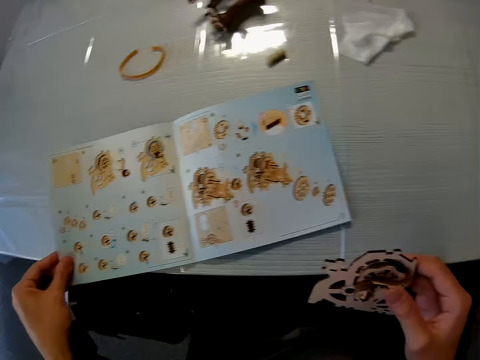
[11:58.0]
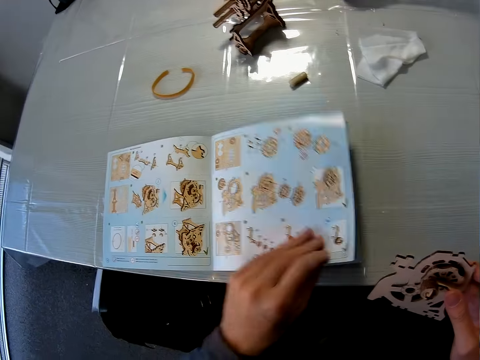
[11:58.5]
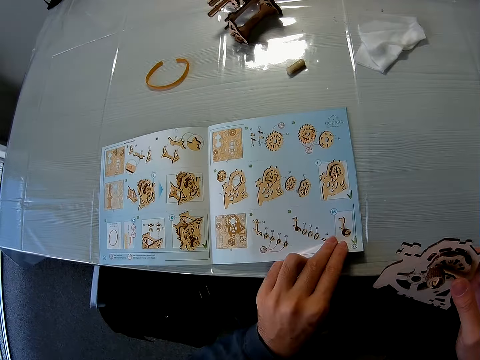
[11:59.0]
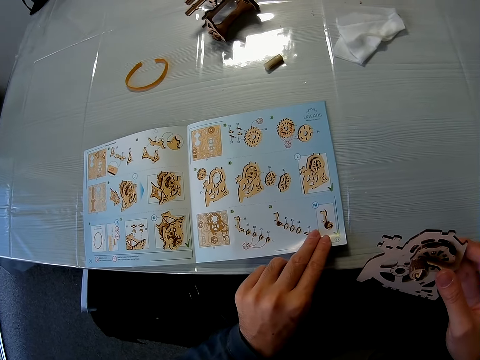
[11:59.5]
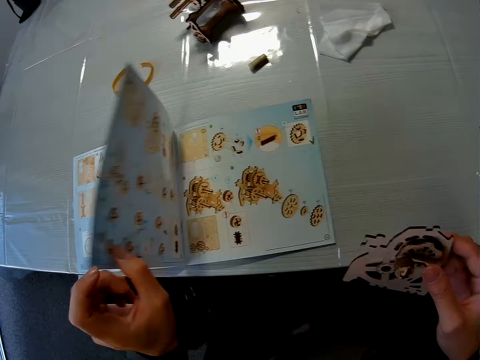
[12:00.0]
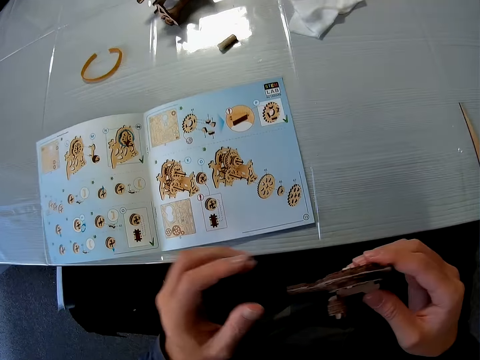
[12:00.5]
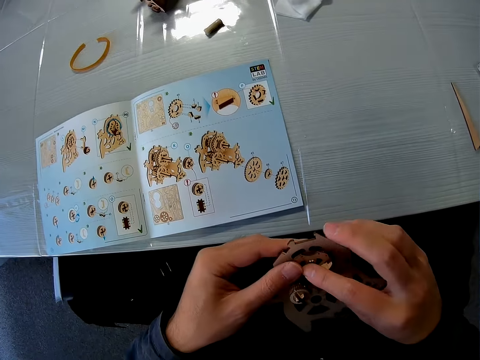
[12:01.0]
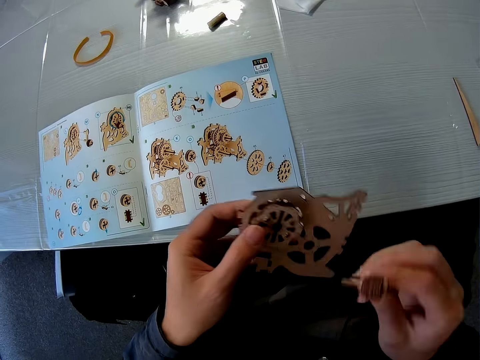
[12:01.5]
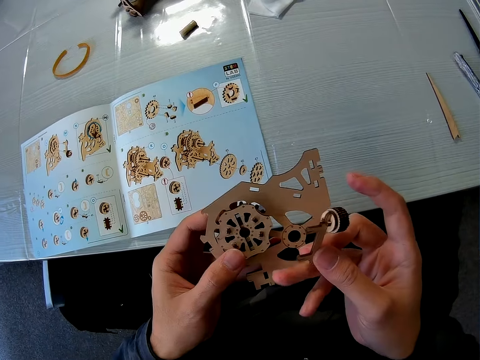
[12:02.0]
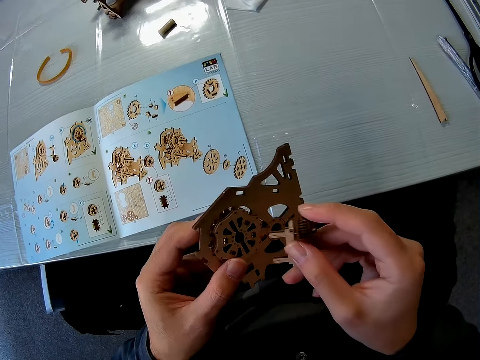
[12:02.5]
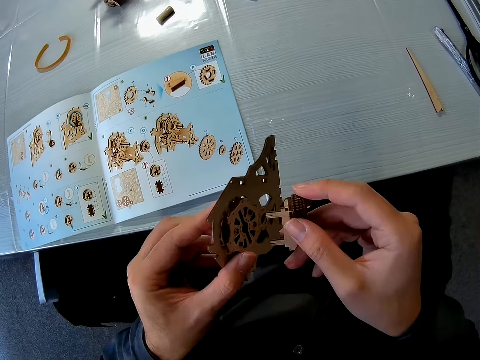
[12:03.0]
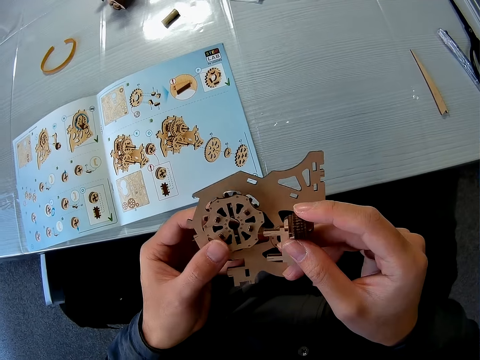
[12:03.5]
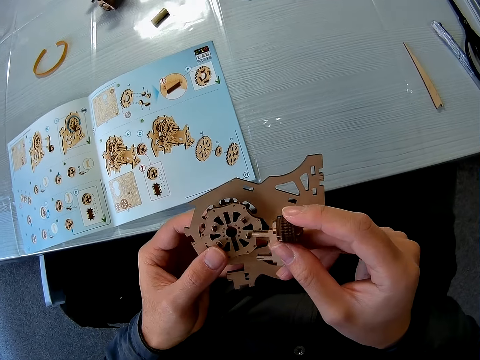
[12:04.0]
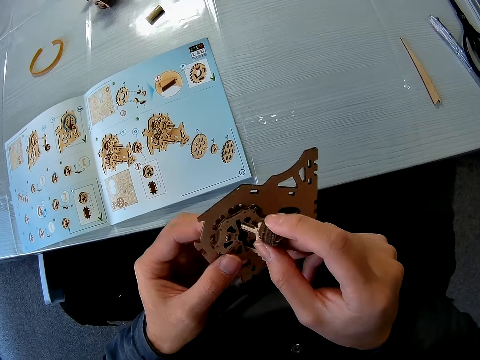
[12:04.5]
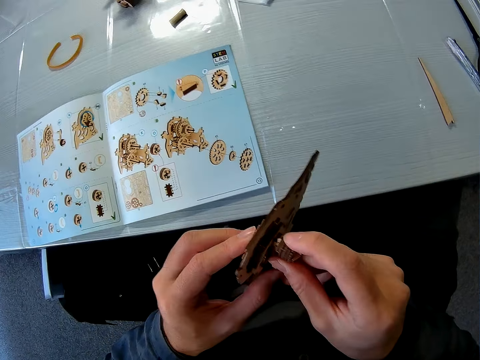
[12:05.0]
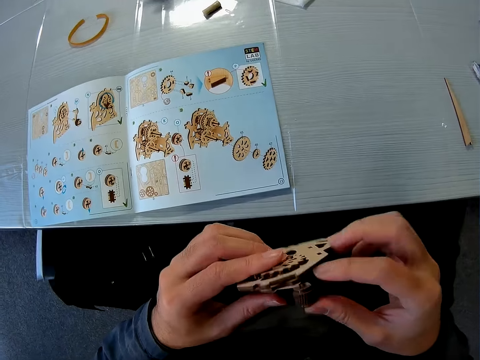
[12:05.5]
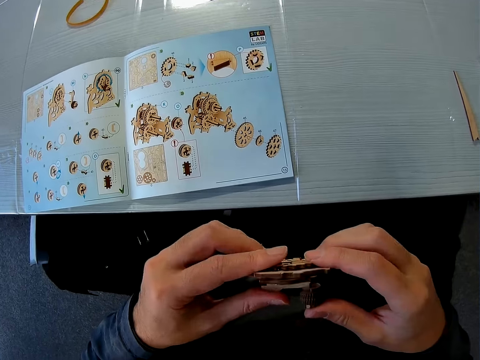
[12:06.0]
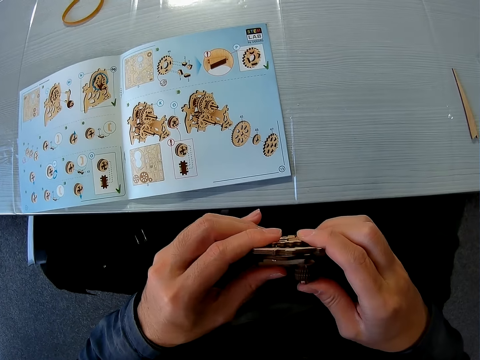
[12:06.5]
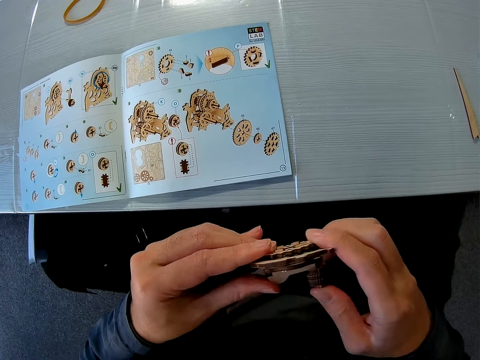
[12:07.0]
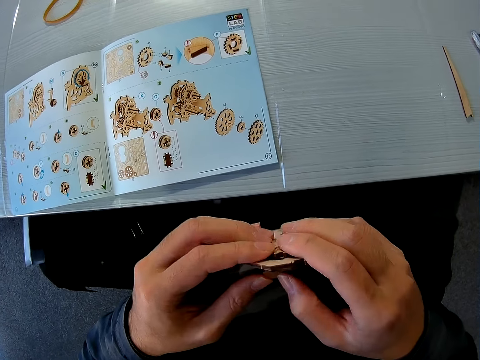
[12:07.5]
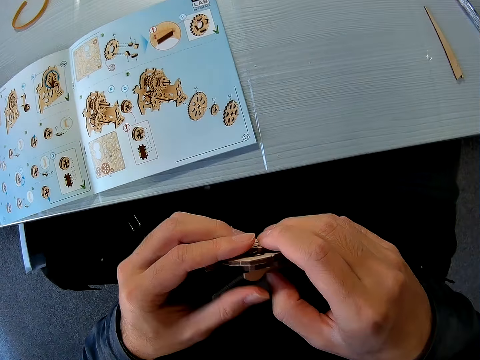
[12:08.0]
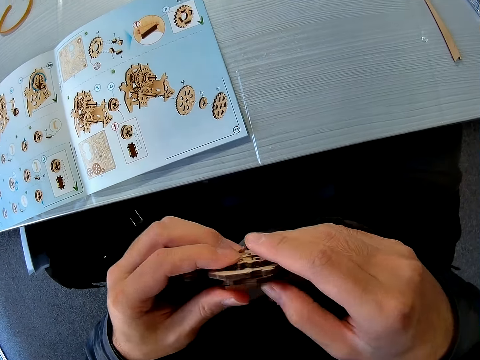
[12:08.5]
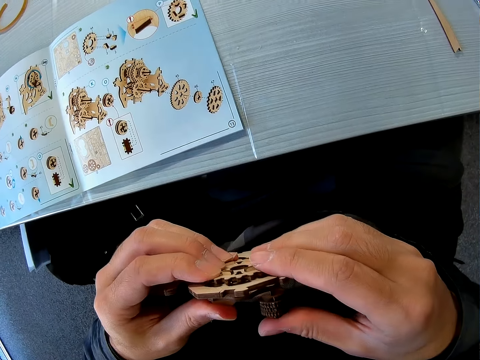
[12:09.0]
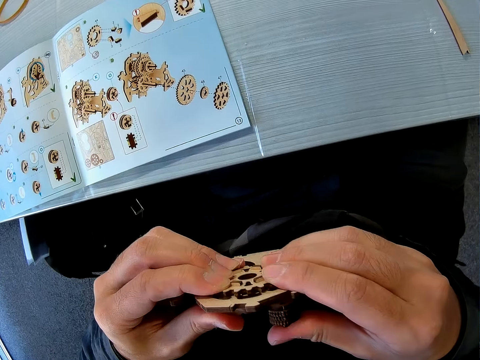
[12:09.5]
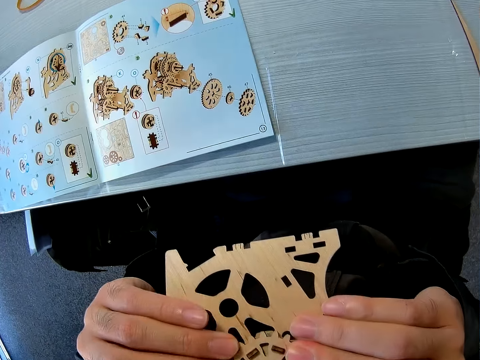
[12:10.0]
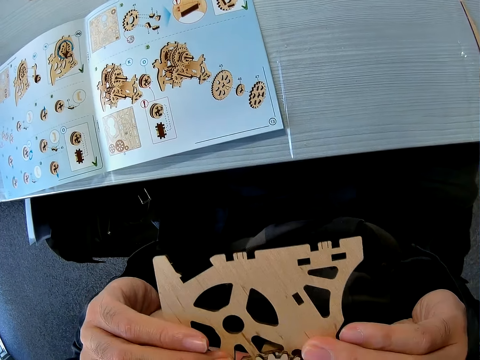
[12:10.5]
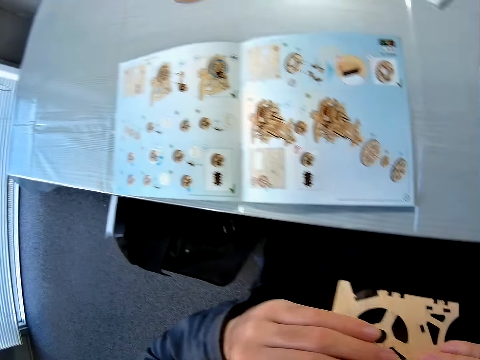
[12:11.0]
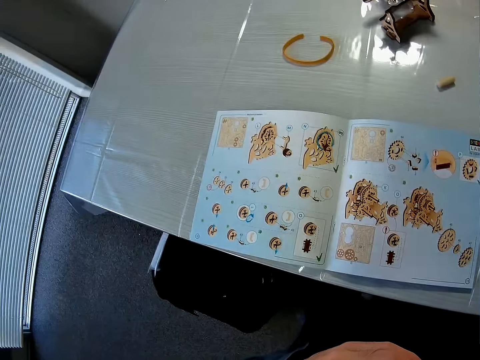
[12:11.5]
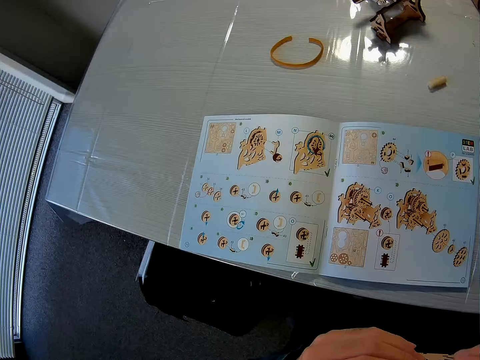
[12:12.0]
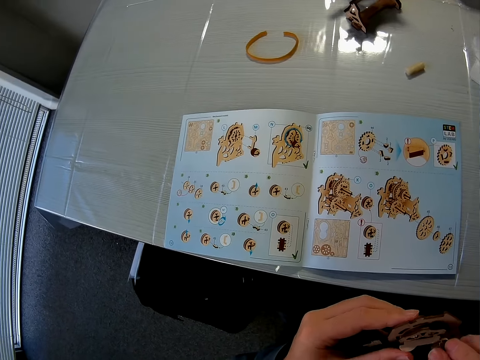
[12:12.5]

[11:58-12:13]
The camera wearer flips the page of the book with his left hand. He flips the page of the book back with his left hand. He assembles the puzzle piece. He removes the puzzle piece. He inserts the puzzle piece on his right hand to the one on his left again. He adjusts the puzzle pieces.

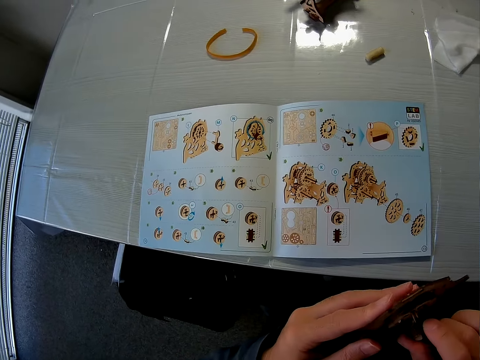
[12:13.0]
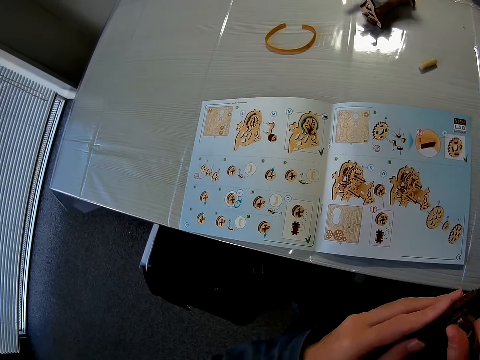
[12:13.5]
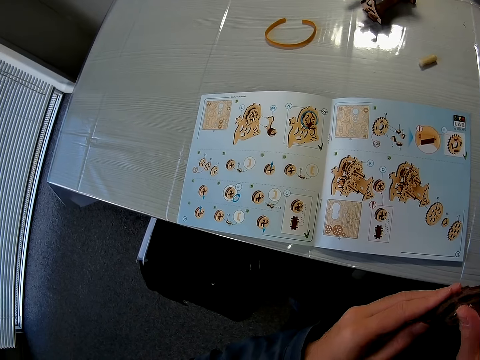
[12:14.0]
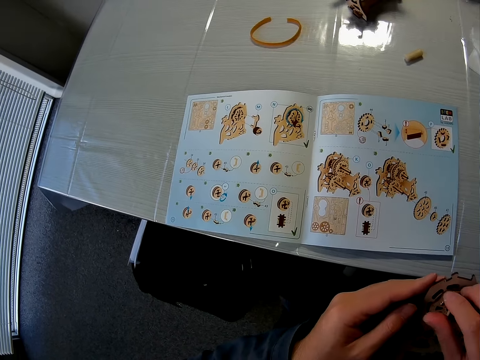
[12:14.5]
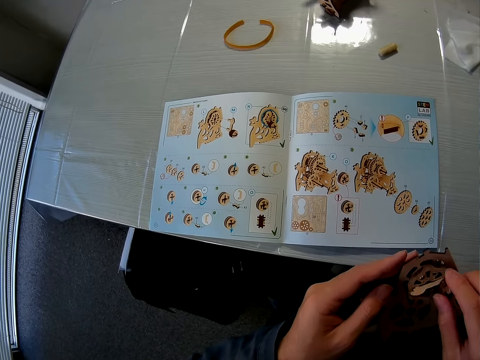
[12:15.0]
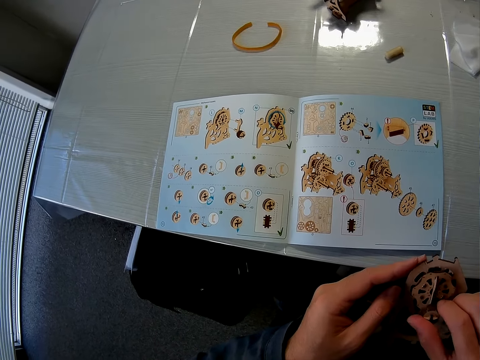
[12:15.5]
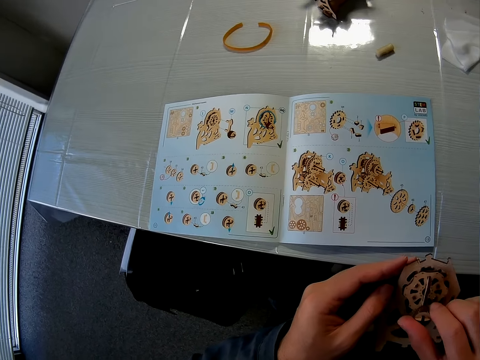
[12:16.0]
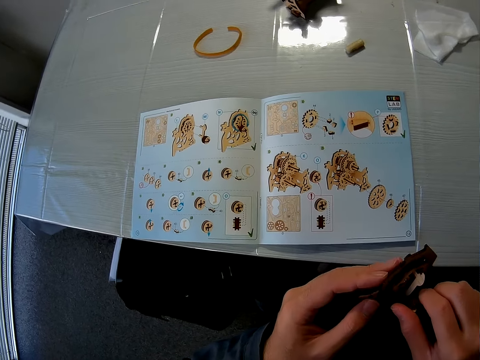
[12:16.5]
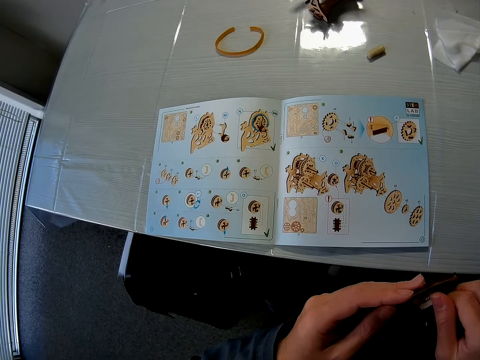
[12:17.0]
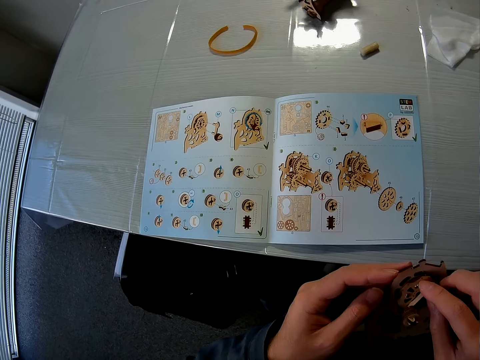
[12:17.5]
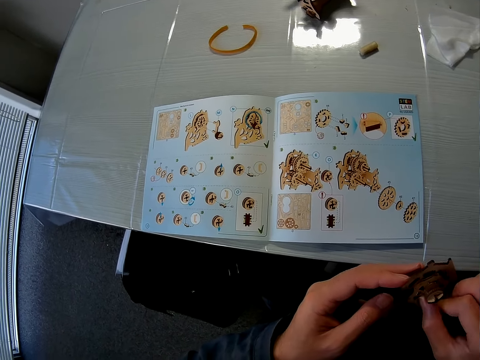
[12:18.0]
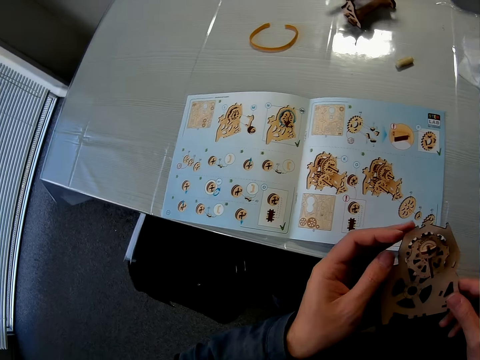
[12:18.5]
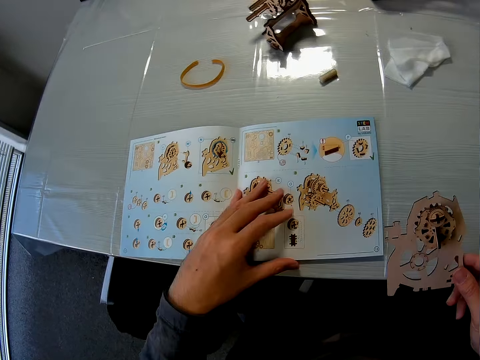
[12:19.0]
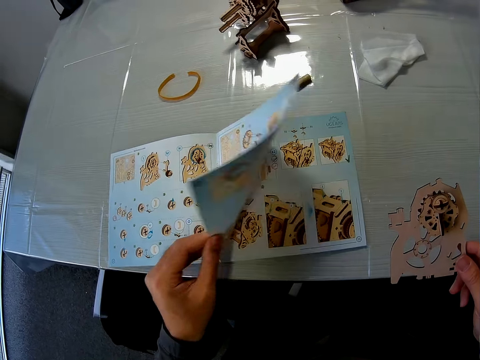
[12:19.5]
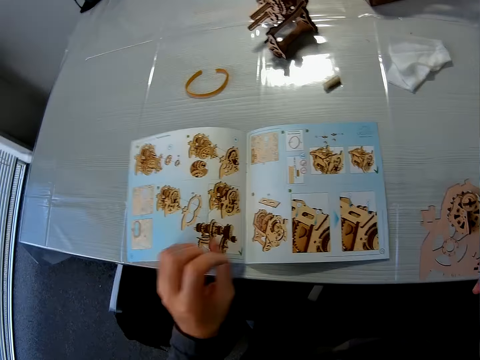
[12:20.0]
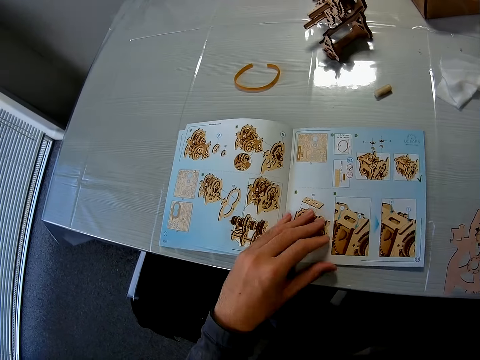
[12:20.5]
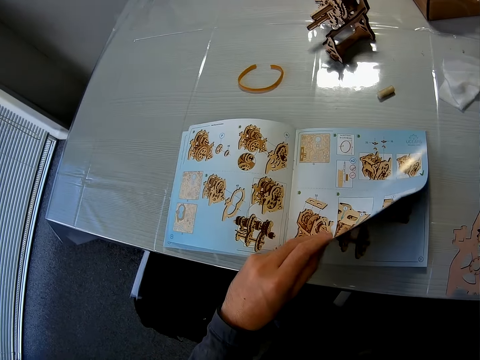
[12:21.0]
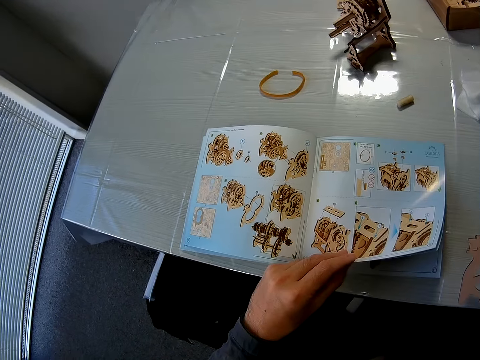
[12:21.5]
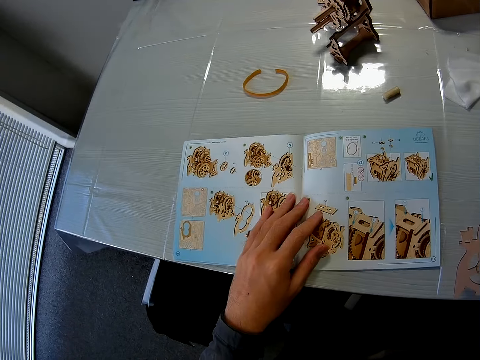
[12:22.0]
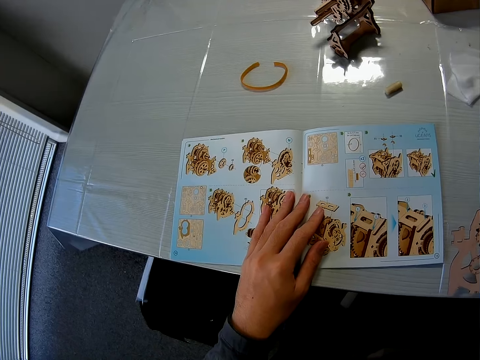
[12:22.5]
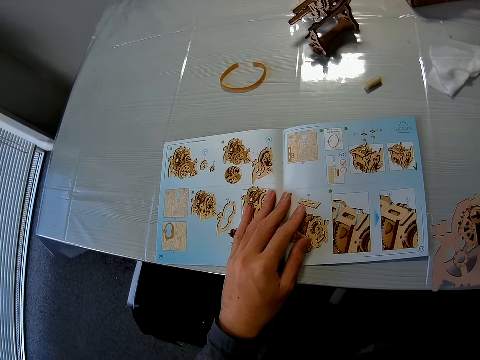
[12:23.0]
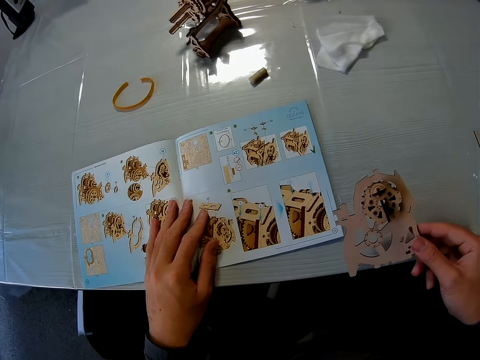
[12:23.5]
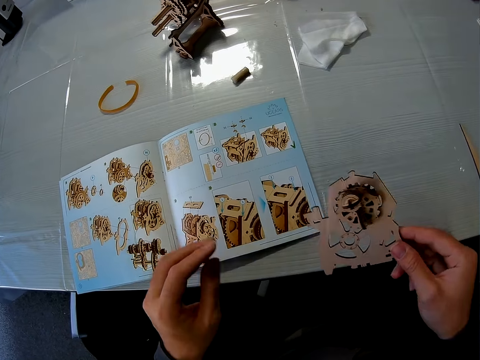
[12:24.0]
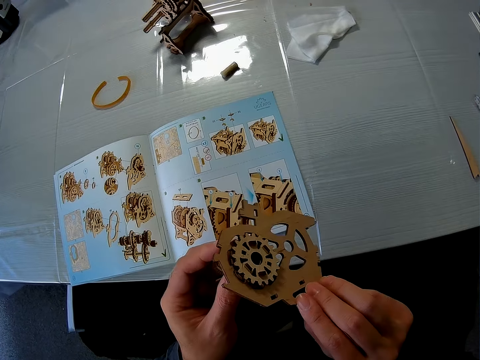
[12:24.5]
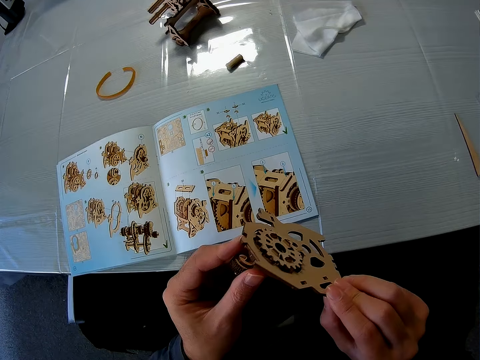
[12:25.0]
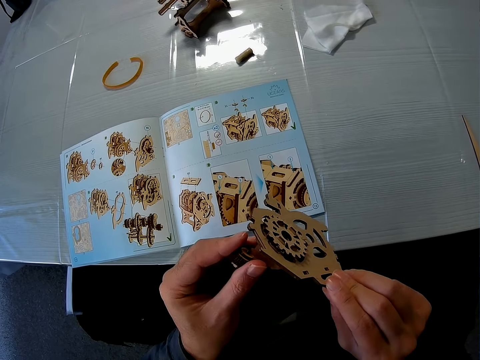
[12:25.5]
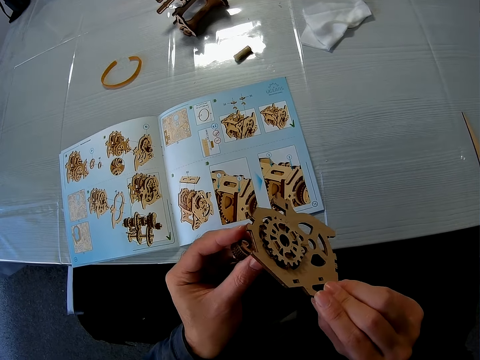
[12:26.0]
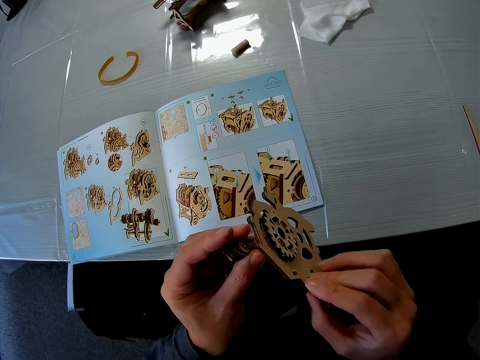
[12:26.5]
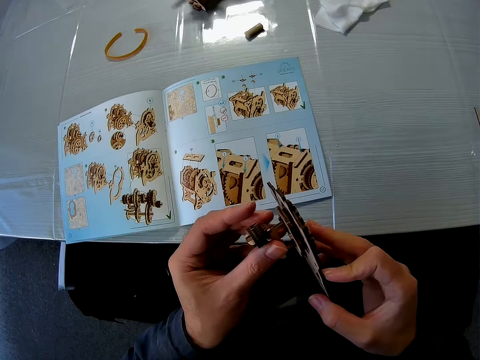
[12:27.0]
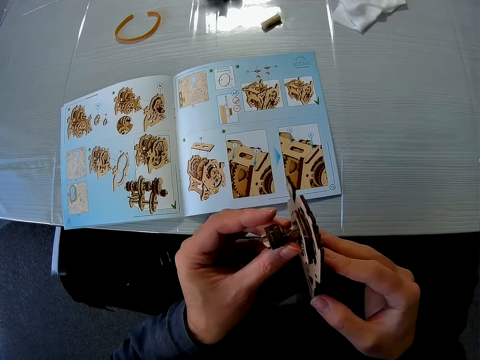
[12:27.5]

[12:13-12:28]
The camera wearer flips the page of the book back with his left hand. He places his left hand on the book. He removes his left hand from the book. He assembles the puzzle piece.
